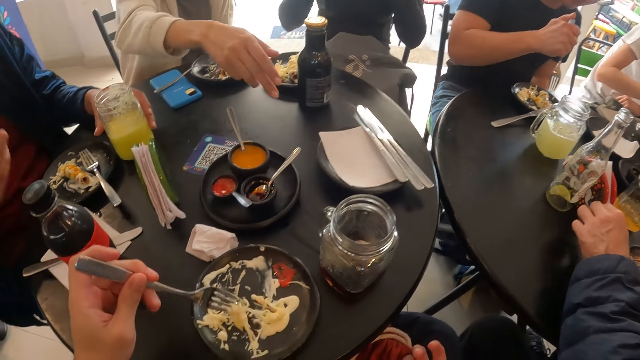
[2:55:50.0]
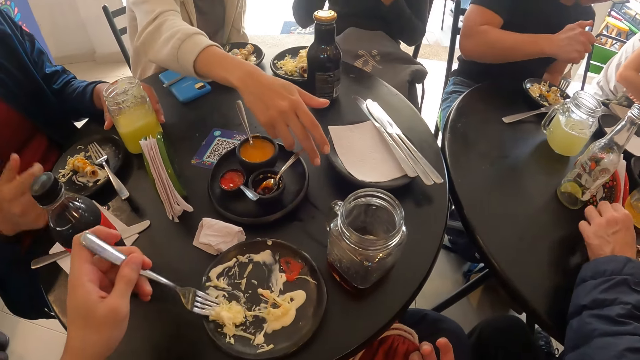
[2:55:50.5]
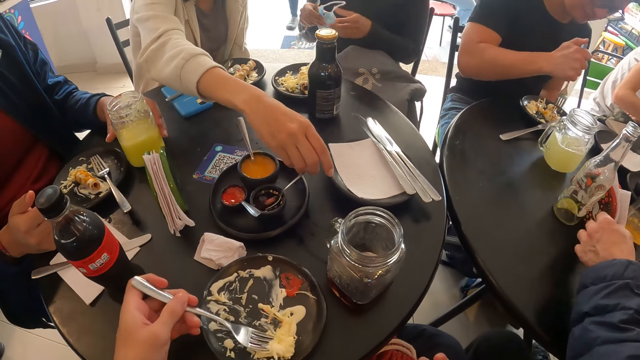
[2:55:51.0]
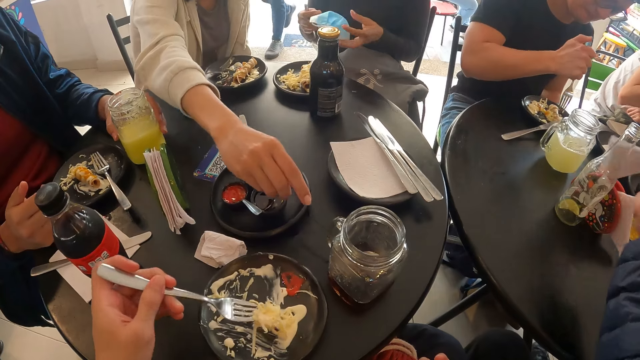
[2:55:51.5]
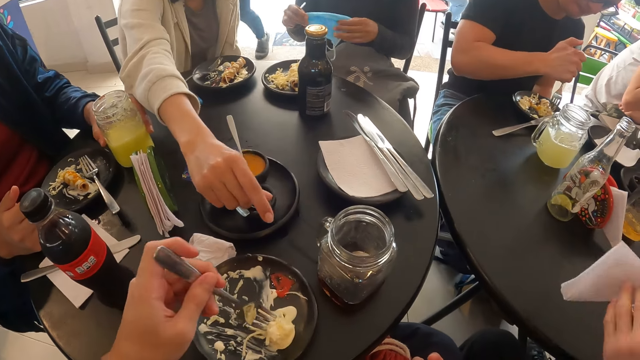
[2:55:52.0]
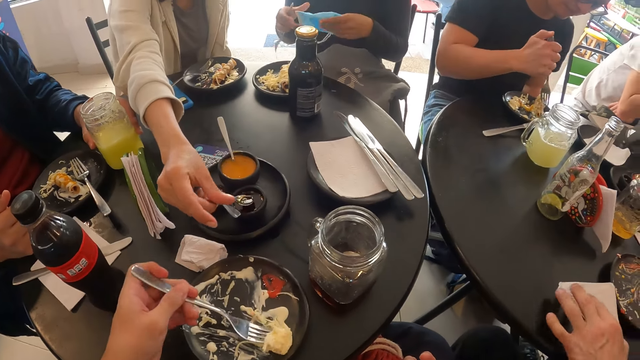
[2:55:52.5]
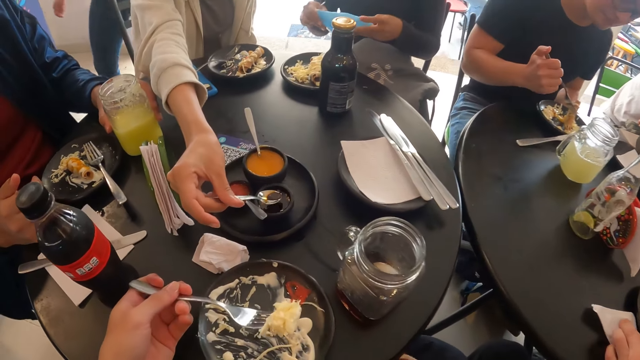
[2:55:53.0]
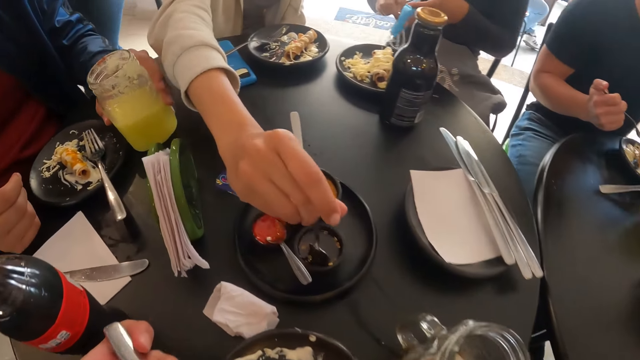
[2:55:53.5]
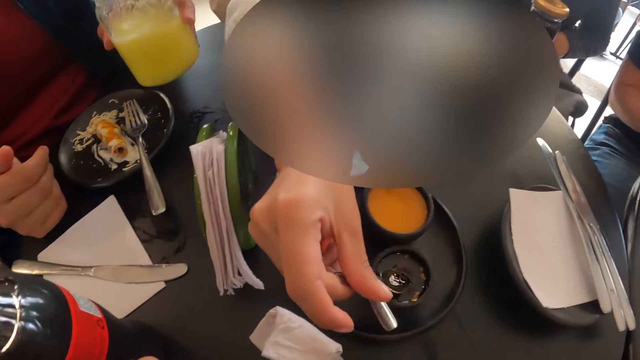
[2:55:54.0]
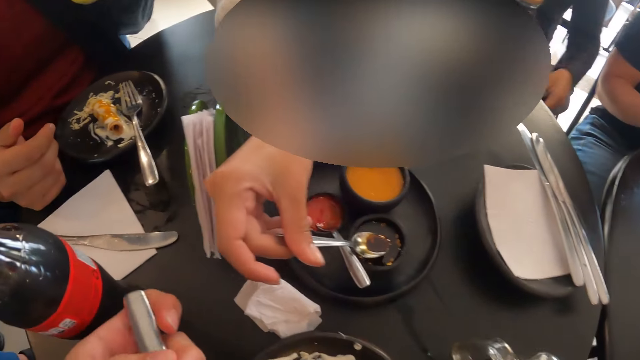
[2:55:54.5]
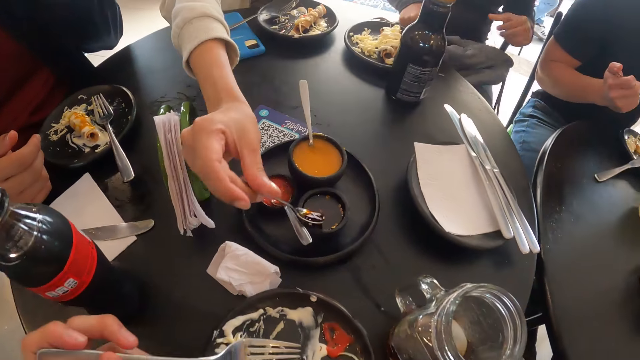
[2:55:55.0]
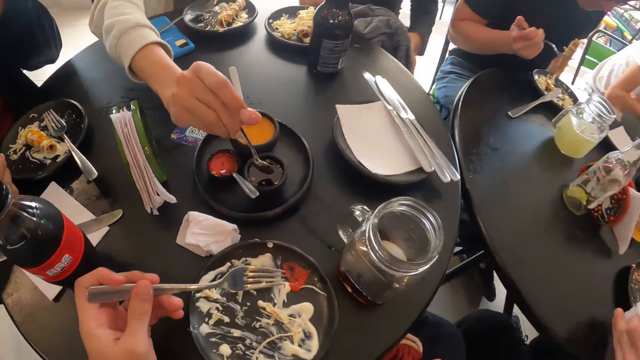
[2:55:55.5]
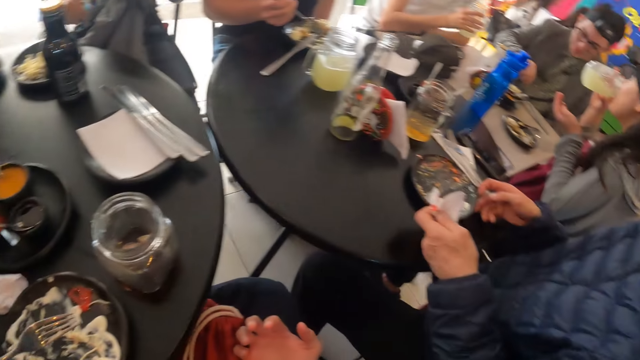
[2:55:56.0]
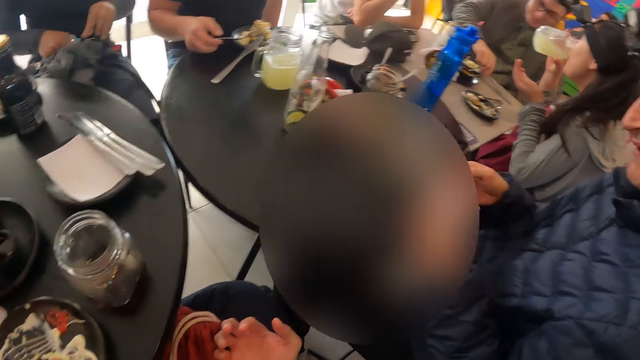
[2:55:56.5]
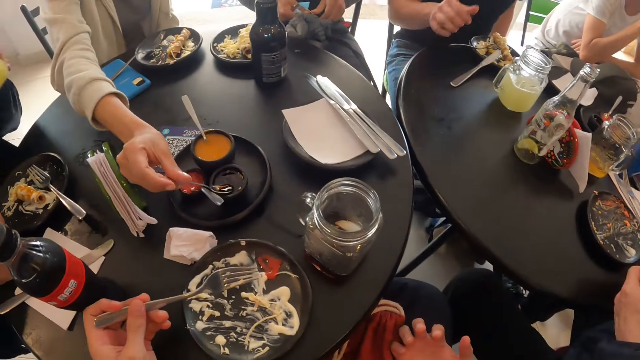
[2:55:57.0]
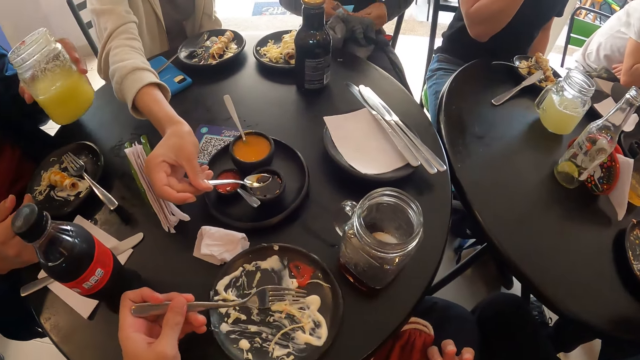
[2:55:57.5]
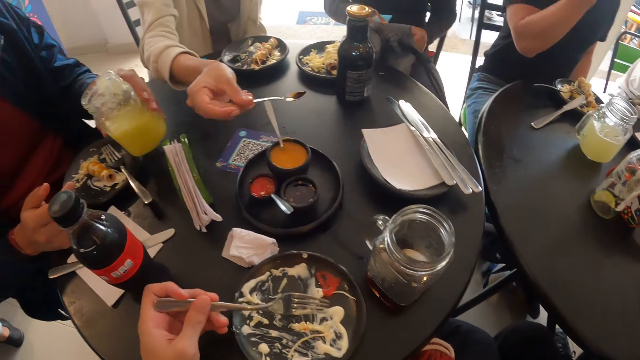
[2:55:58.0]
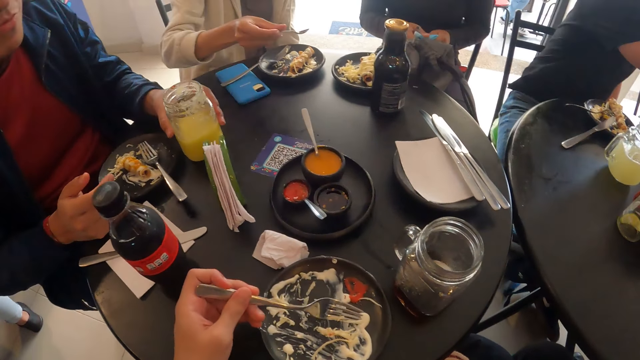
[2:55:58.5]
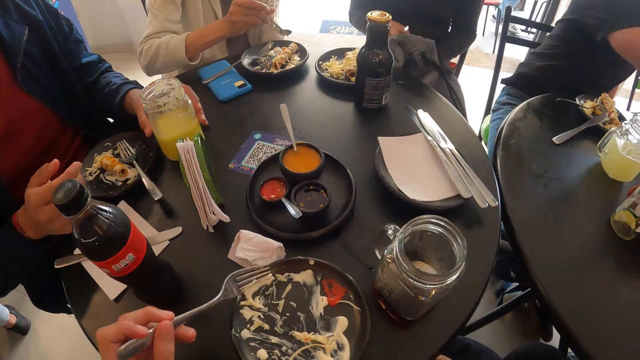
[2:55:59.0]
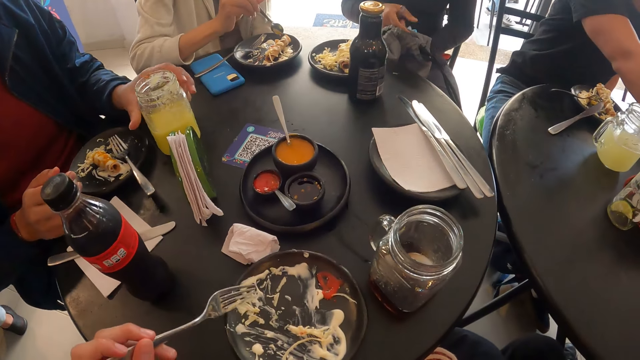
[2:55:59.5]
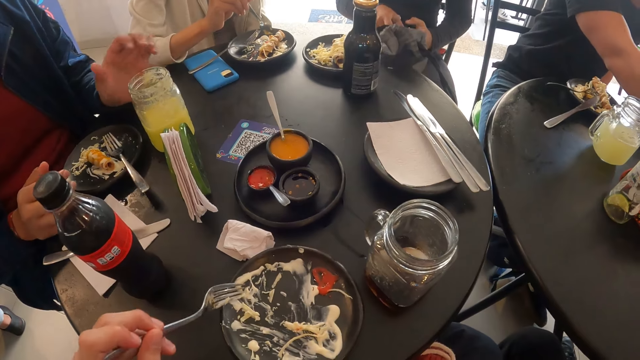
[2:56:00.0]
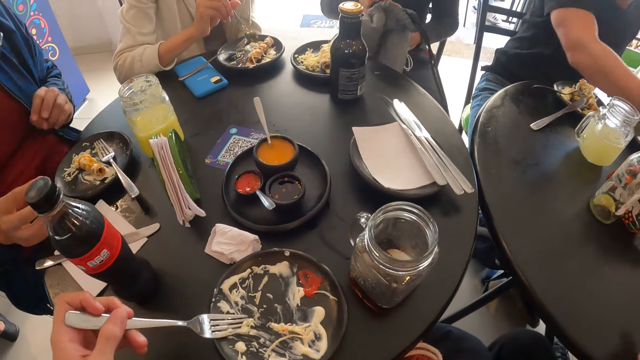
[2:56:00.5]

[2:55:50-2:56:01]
The man stabs a fish in a plate on the table with the fork in his right hand. Another man picks up a serviette tissue from a napkin holder on the table with his left hand. A woman holds a spoon in a bowl of sesame oil in a tray on the table with her right hand. Another woman folds a face mask with her hands. The first man picks the fish from the plate on the table with the fork in his right hand. The second man places the serviette tissue in his left hand on the table. The first woman scoops sesame oil from the bowl in the tray on the table with the spoon in her right hand and dips the spoon in her right hand in the bowl of sesame oil in the tray on the table. A third man picks up the jar of lemonade on the table with his left hand. The first woman scoops sesame oil from the bowl in the tray on the table with the spoon in her right hand and dips the spoon in her right hand in the bowl of sesame oil in the tray on the table. The first man places the fork in his right hand on the plate on the table. The other woman opens a bag with her left hand. The first woman scoops sesame oil from the bowl in the tray on the table with the spoon in her right hand. The camera wearer scoops some salad from the plate on the table with the fork in her left hand. The third man places the jar of lemonade in his left hand on the table. The other woman passes the face mask in her right hand to her left hand and puts the face mask in her left hand in the bag. The first woman spreads the sesame oil in the spoon in her right hand on the salad on a plate on the table.

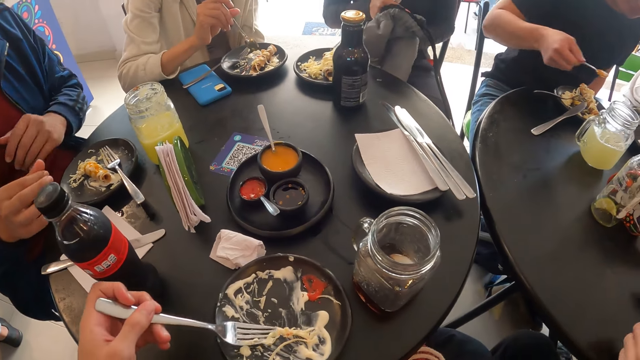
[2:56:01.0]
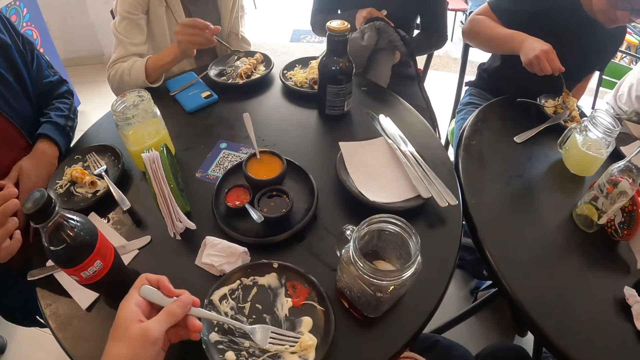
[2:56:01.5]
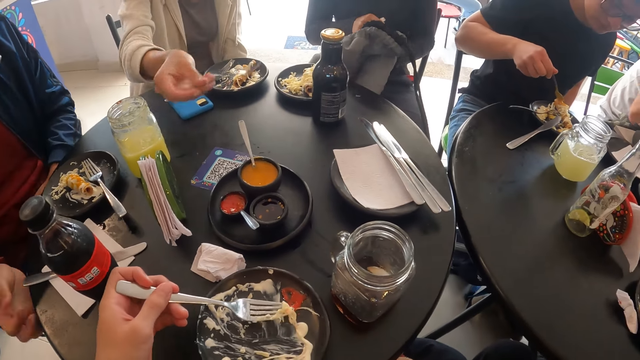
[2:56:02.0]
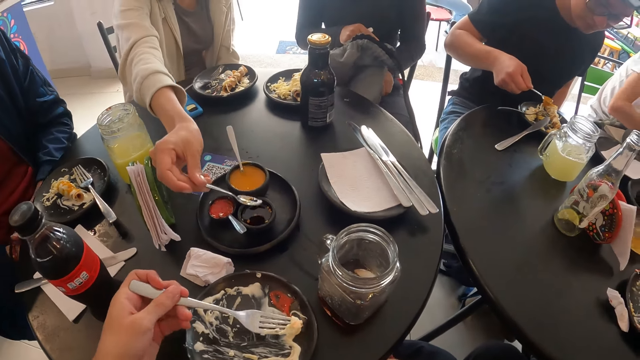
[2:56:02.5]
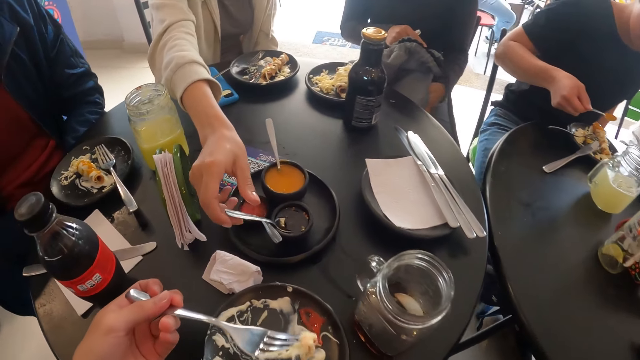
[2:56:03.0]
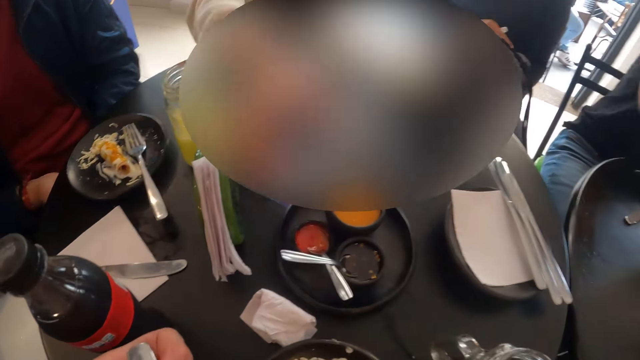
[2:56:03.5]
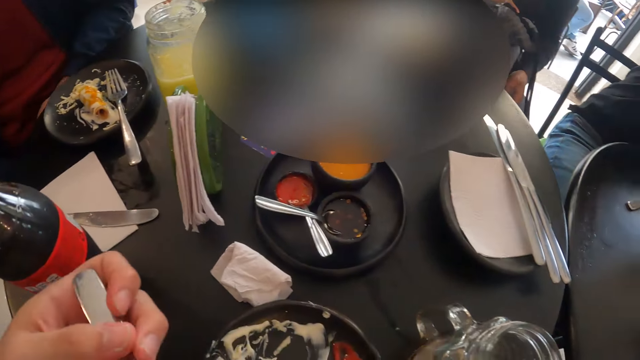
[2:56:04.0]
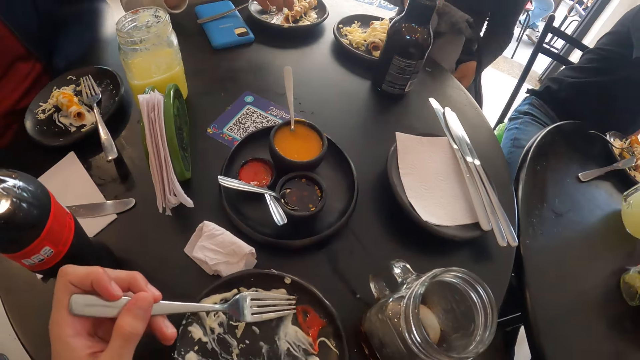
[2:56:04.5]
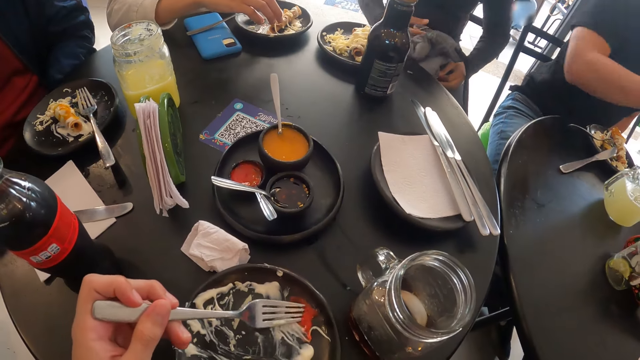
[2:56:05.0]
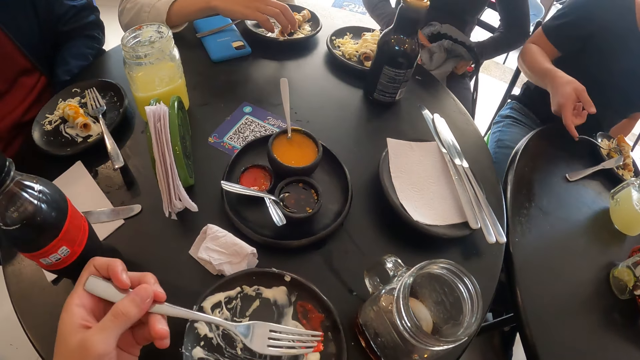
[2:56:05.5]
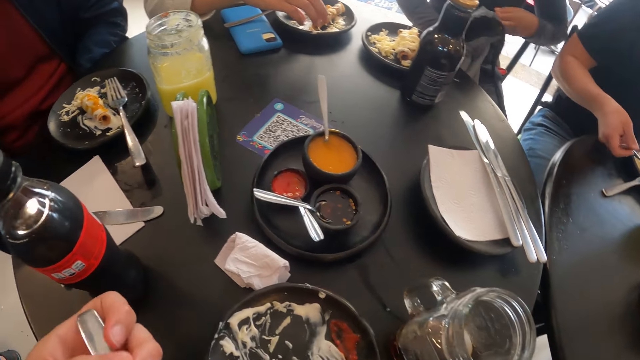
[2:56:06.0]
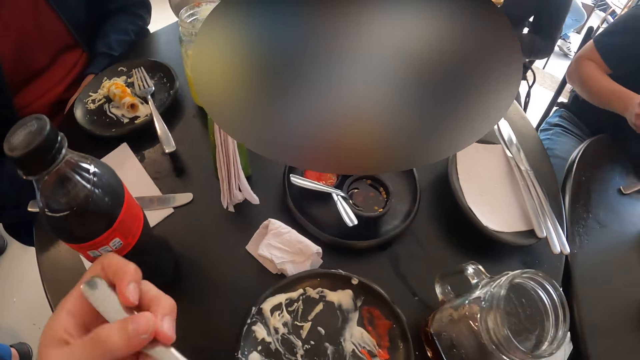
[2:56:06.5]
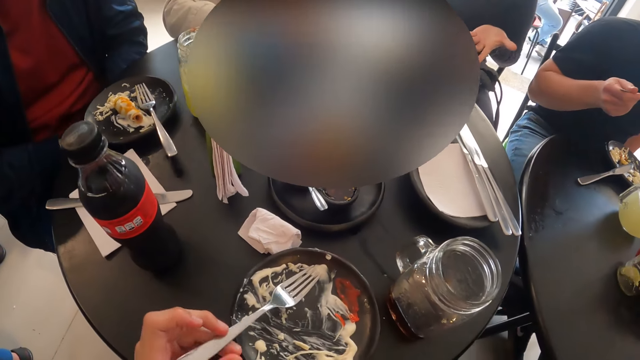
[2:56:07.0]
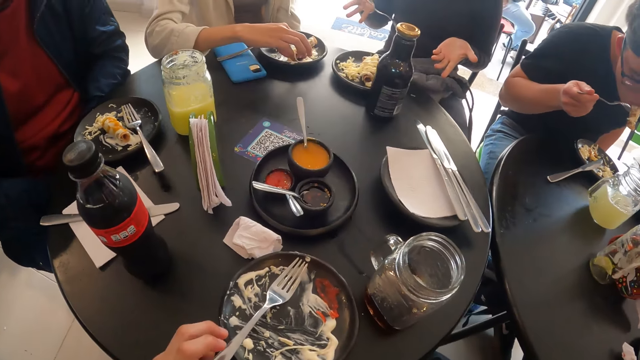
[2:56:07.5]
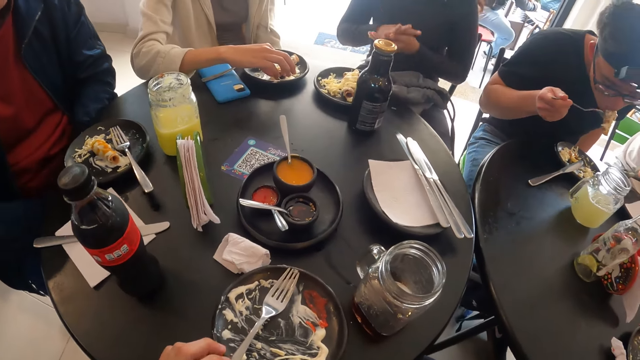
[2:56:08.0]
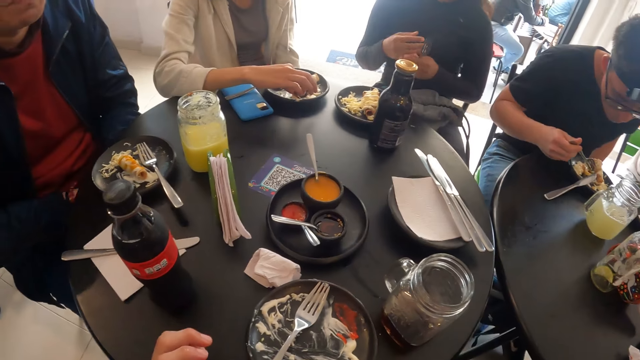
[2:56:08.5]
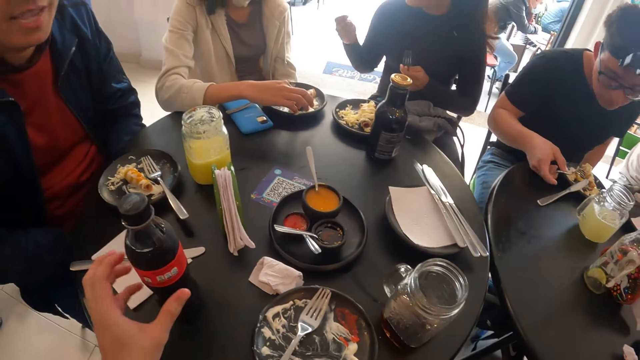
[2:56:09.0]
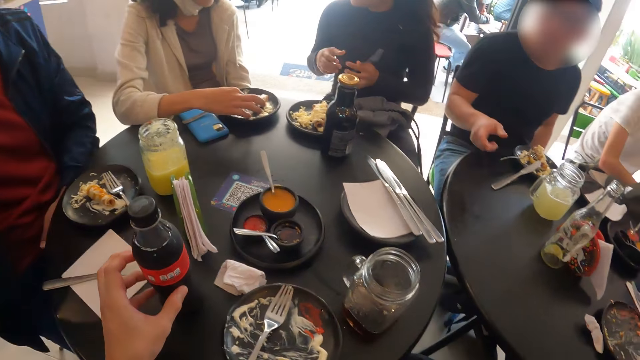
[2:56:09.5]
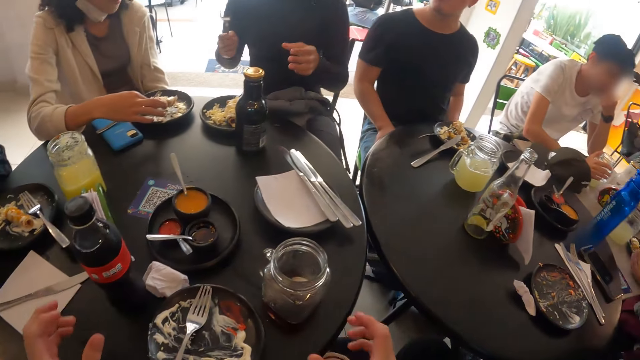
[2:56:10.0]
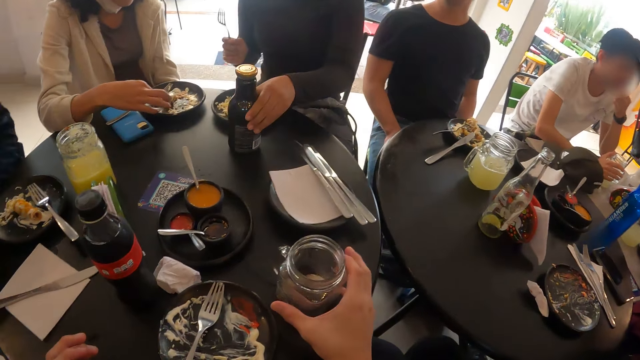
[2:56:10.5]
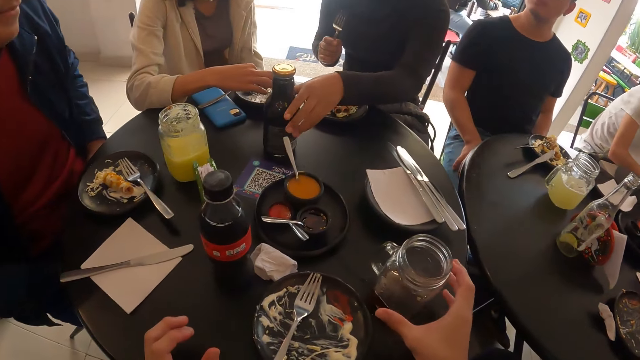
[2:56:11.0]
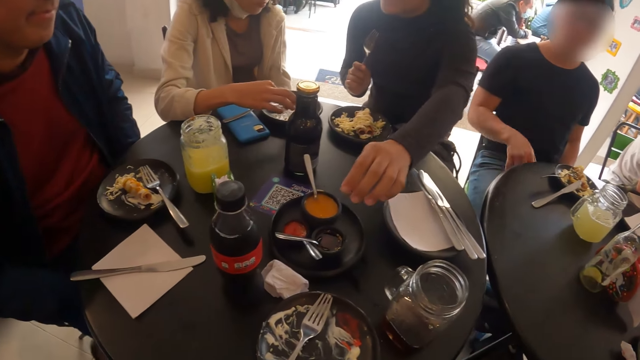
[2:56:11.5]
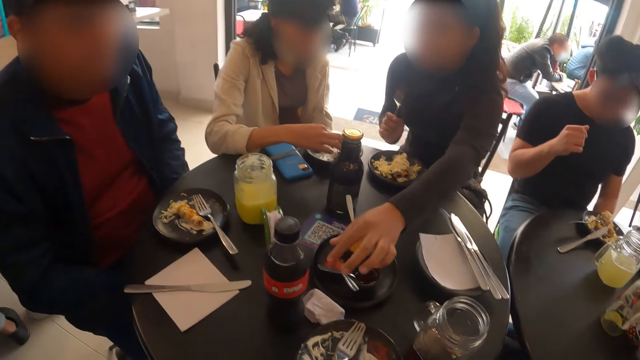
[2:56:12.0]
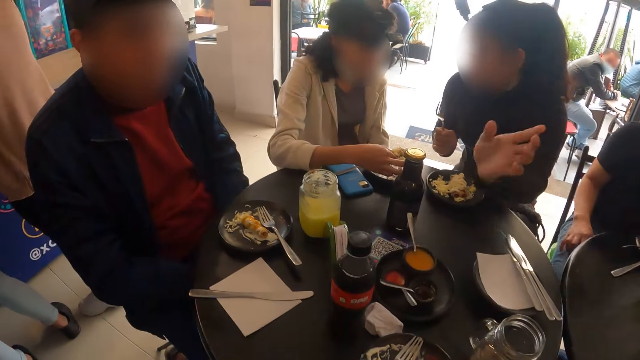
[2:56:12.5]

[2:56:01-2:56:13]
A man spreads tomato sauce in a spoon in his right hand on the salad on the plate on the table. A woman drops the spoon in her right hand in the bowl of sesame oil in the tray on the table. The camera wearer scoops some salad from the plate on the table with the fork in her left hand. The man picks up the spoon from the plate on the table with his right hand. Another woman passes the fork in her right hand to her left hand. The first woman picks a piece of meat from the plate on the table with her right hand. The man places the fork in his right hand on the plate on the table. The camera wearer places the fork on the plate. She moves a bottle of soda on the table with her left hand. The other woman passes the fork in her left hand to her right hand, and moves a bottle on the table with her left hand.
